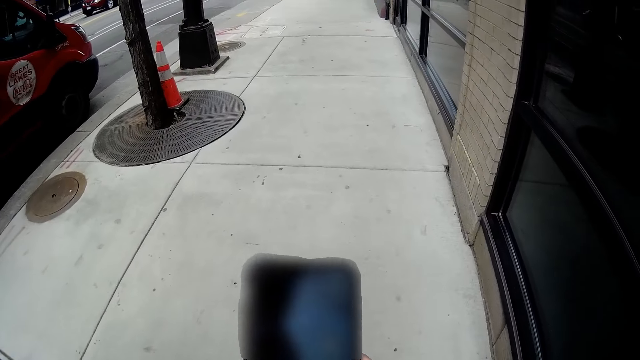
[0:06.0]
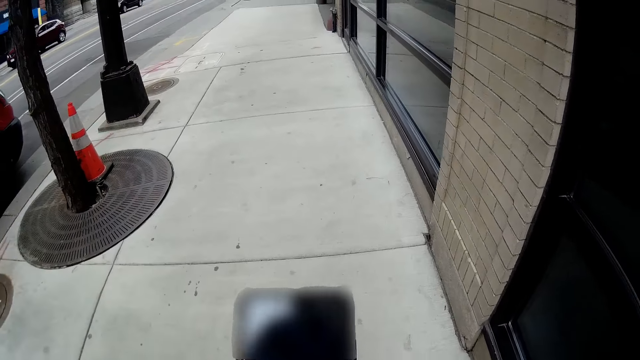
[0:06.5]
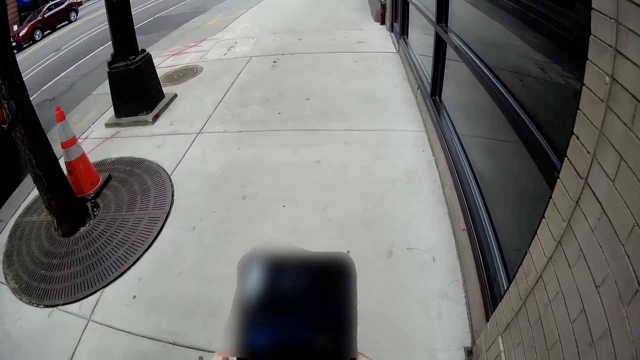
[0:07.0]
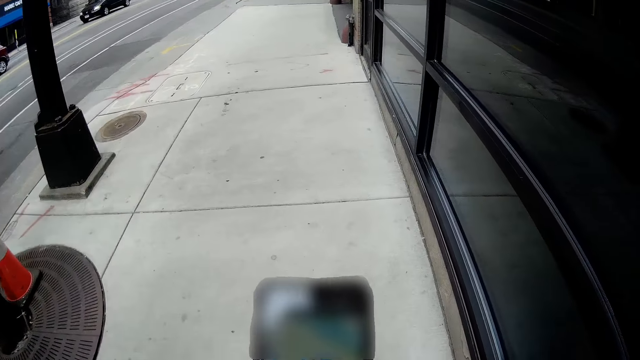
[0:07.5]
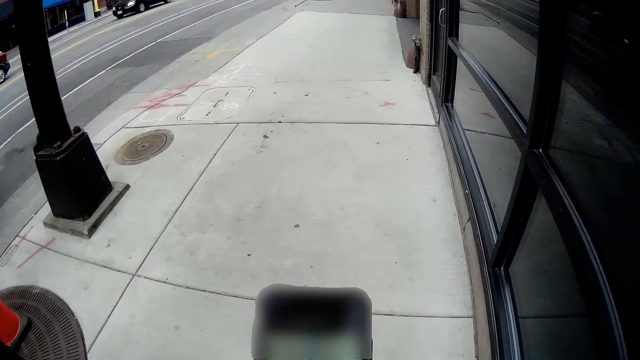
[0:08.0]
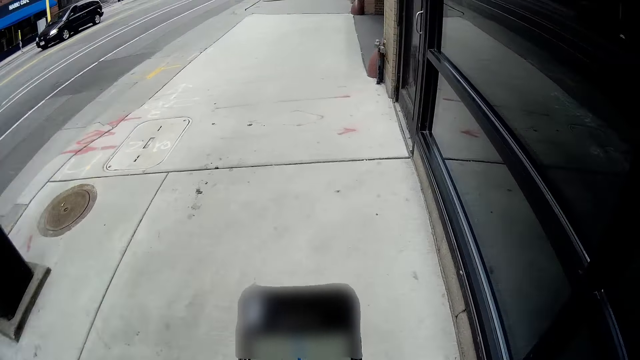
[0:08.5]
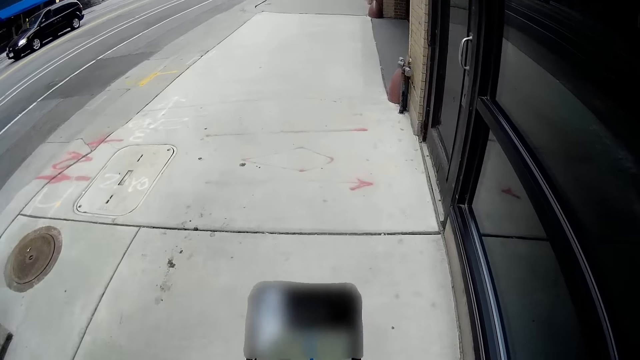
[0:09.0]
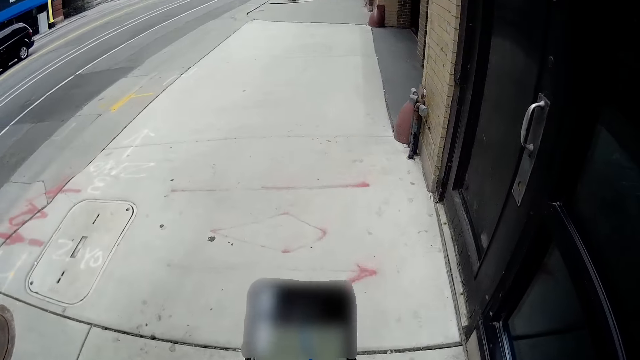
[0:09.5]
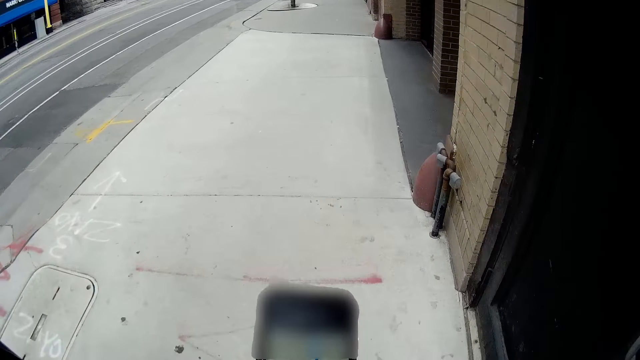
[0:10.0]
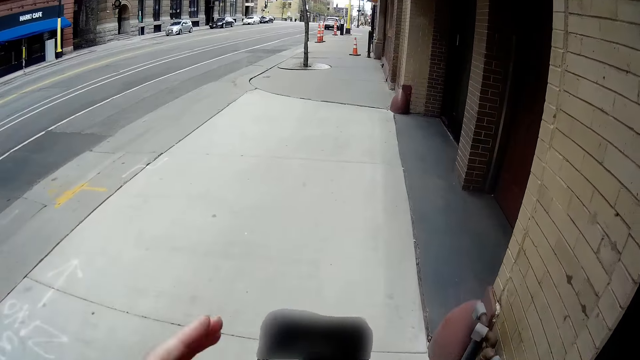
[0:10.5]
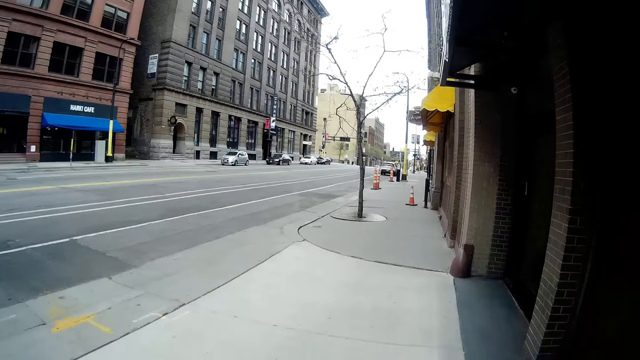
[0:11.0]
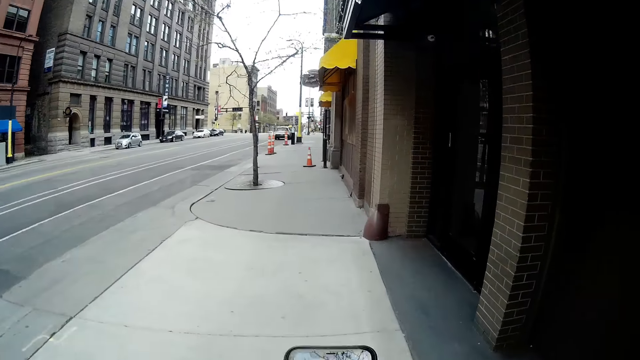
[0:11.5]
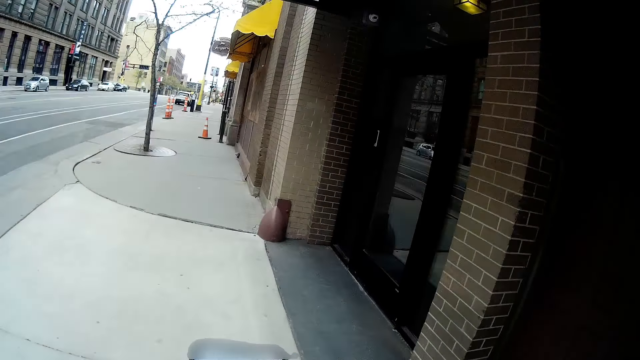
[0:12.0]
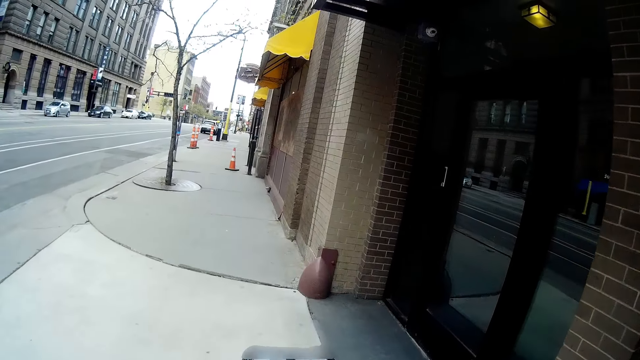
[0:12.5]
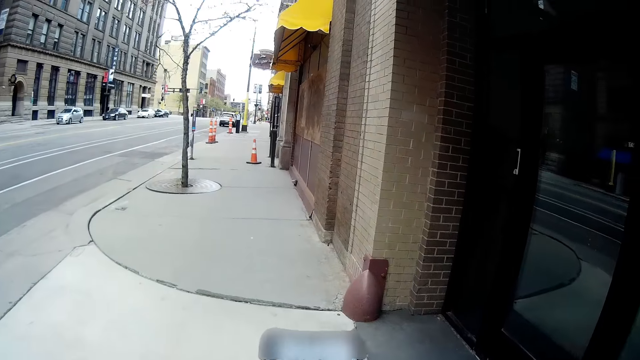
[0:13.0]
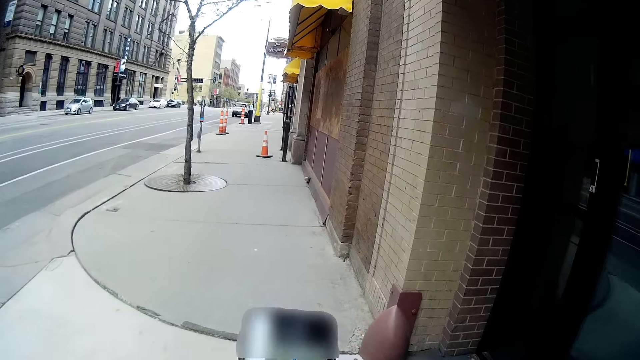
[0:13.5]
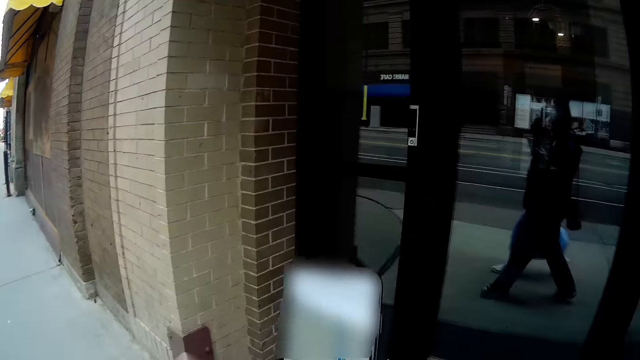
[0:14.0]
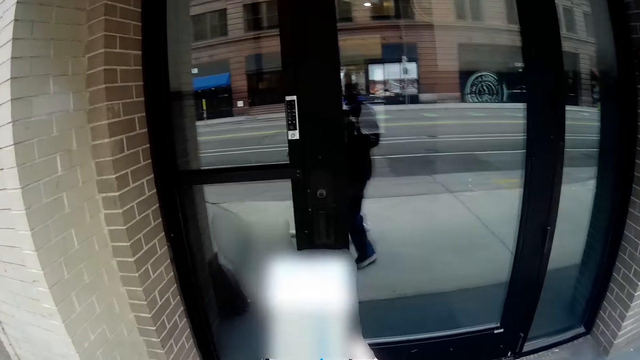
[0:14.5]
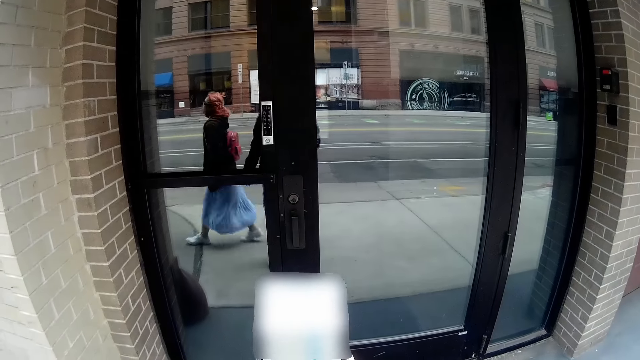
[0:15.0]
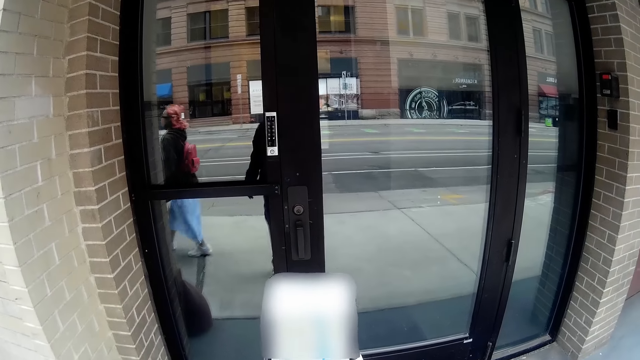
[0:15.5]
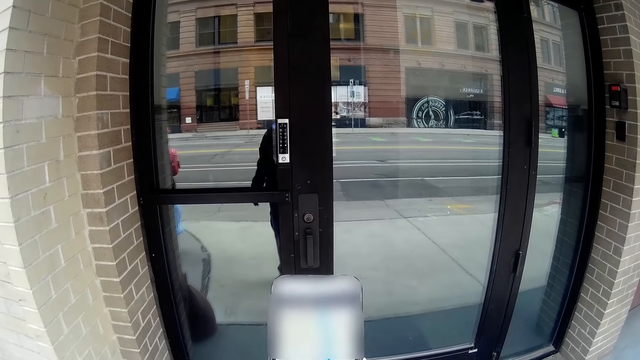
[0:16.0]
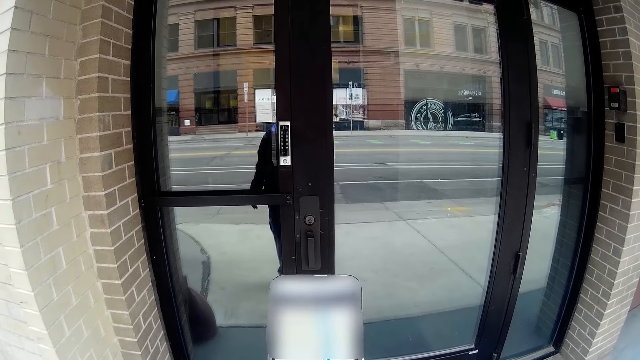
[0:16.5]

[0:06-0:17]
A red car drives past the camera wearer on the road. A black car drives past the camera wearer on the road. The camera wearer lifts her left hand towards her face. She speaks with a woman. She walks. She presses the phone in her hands with her right hand. The woman walks past the camera wearer.

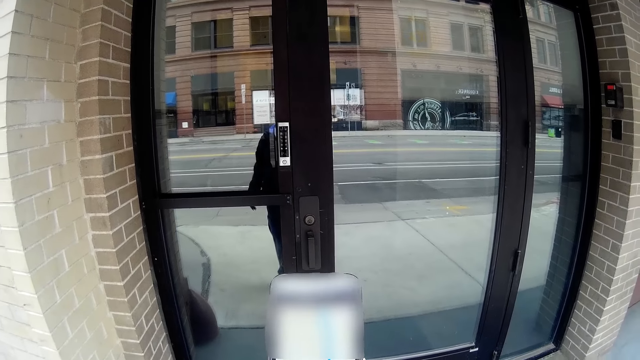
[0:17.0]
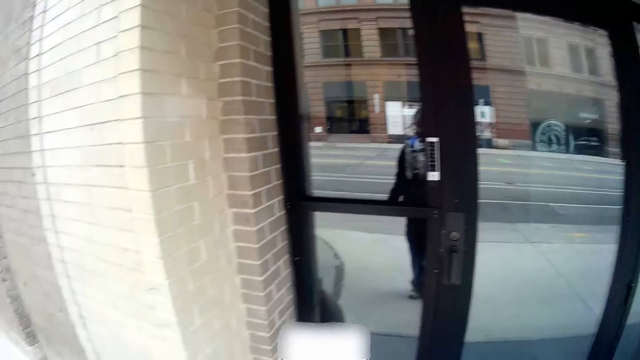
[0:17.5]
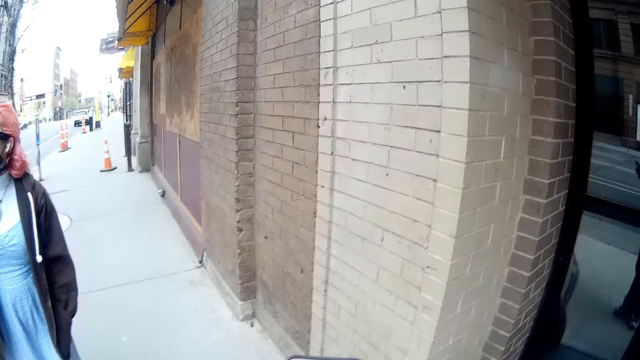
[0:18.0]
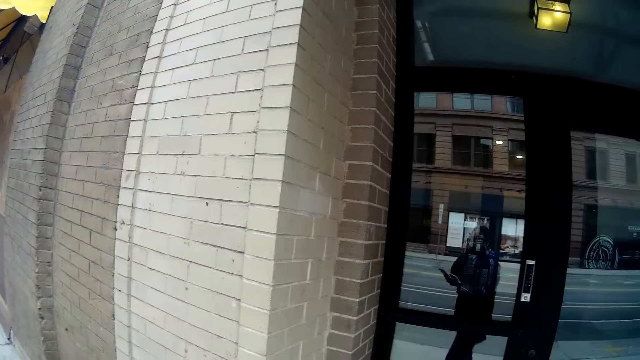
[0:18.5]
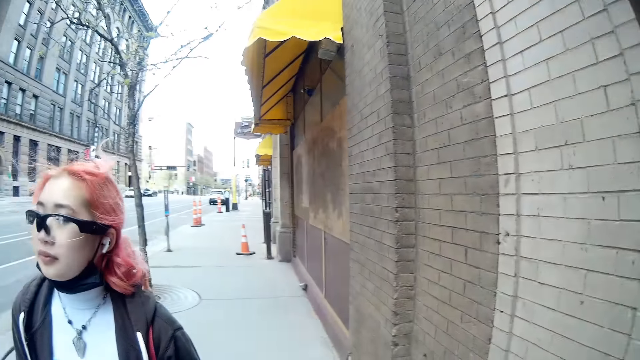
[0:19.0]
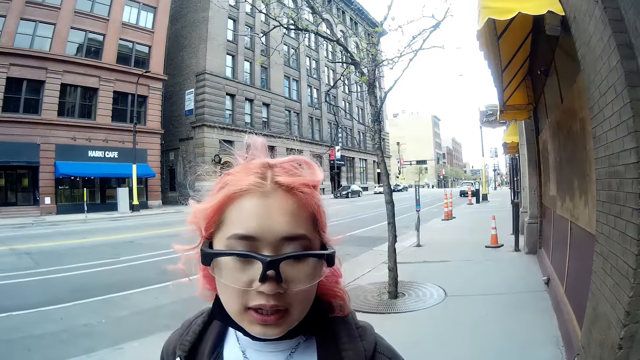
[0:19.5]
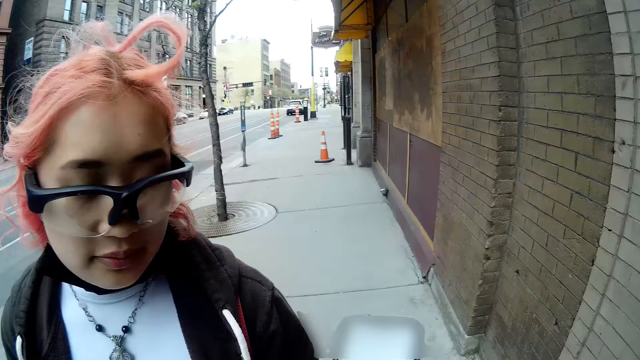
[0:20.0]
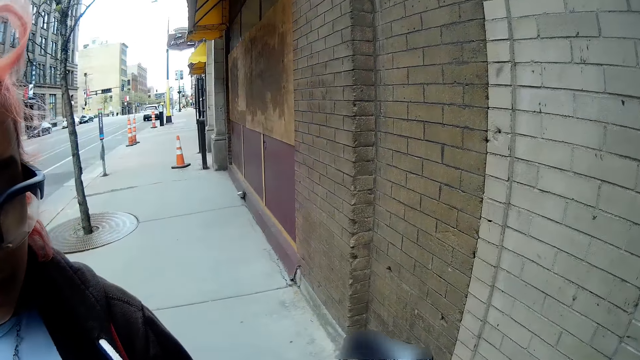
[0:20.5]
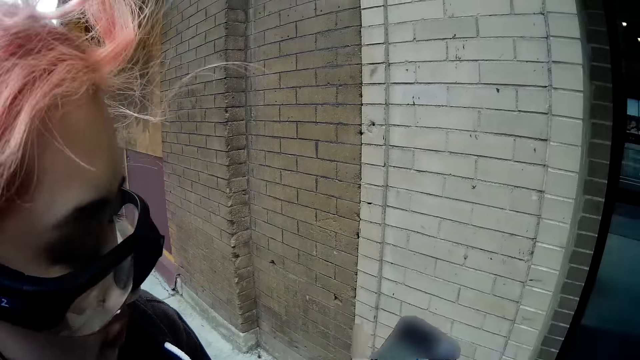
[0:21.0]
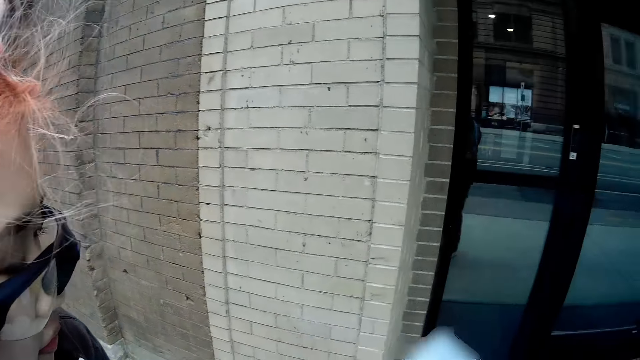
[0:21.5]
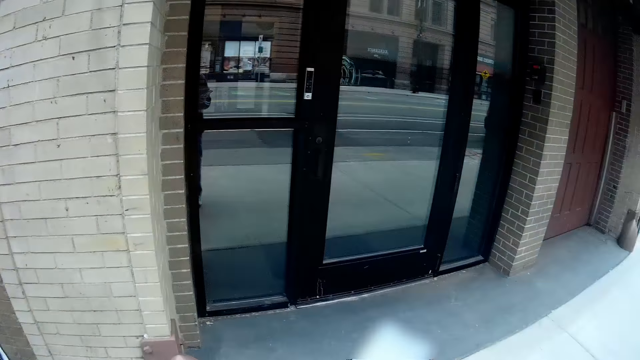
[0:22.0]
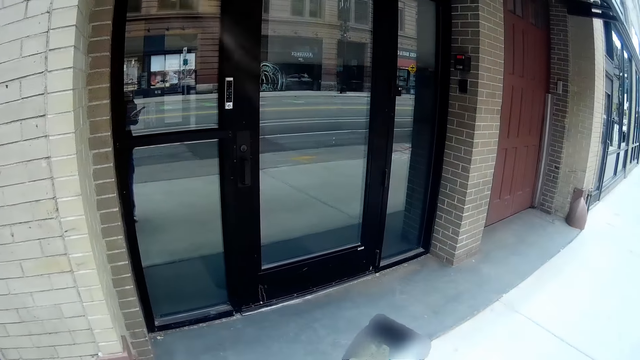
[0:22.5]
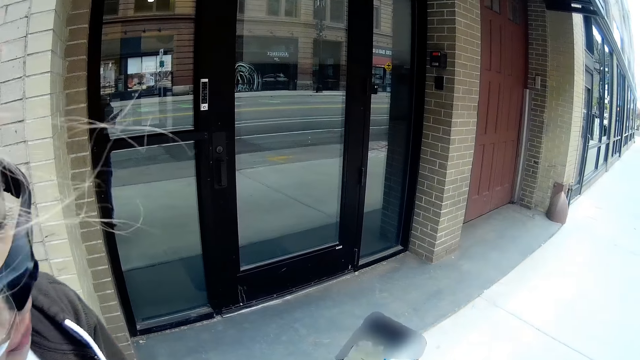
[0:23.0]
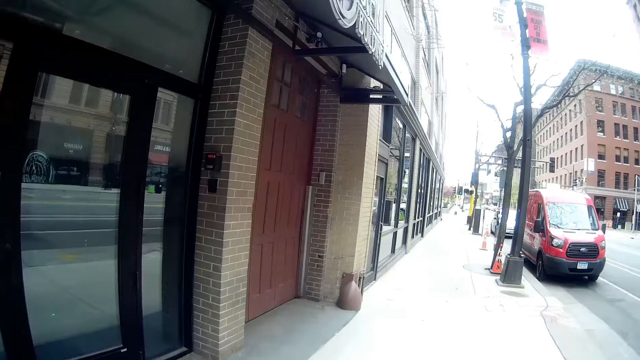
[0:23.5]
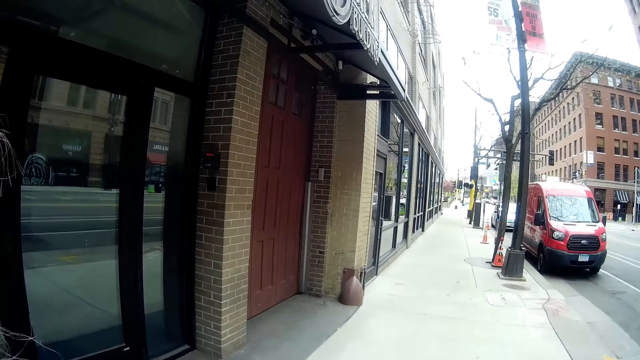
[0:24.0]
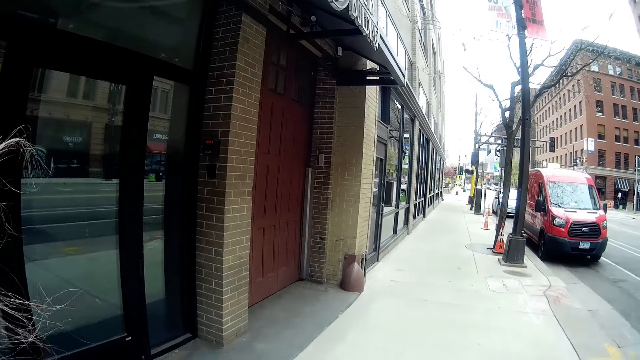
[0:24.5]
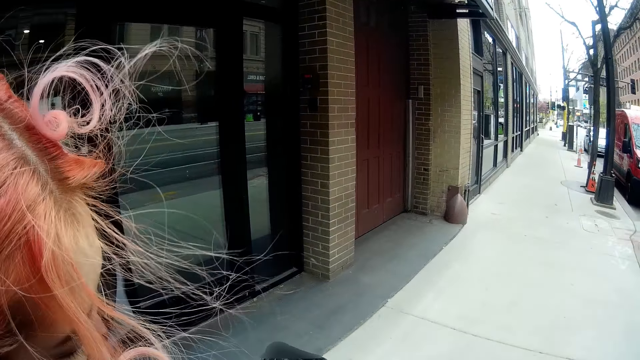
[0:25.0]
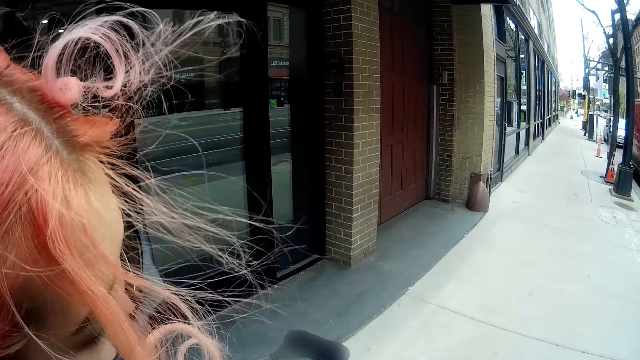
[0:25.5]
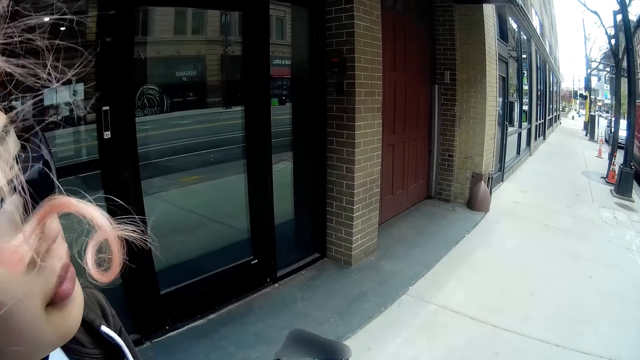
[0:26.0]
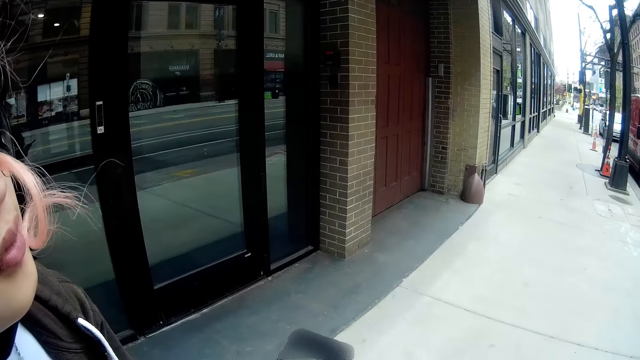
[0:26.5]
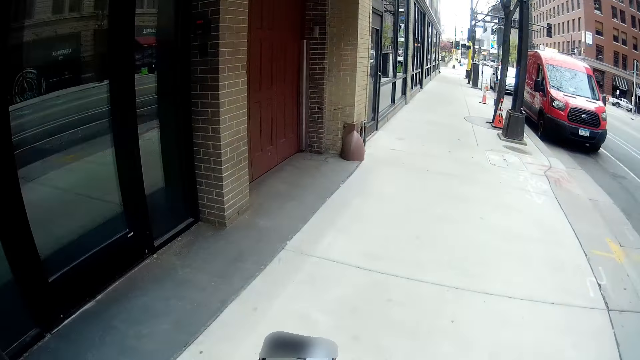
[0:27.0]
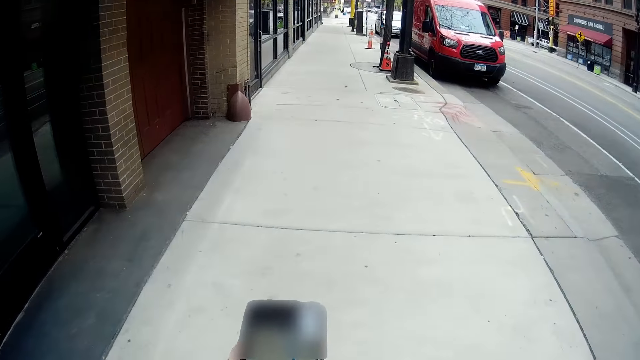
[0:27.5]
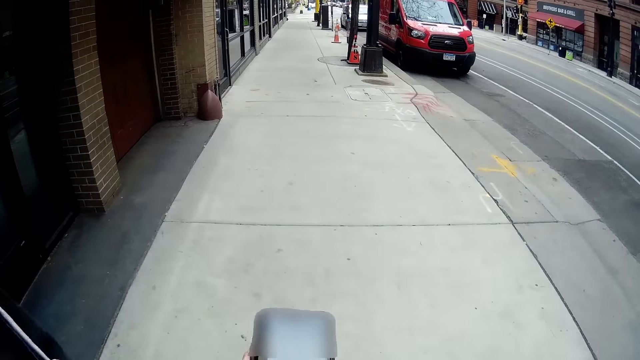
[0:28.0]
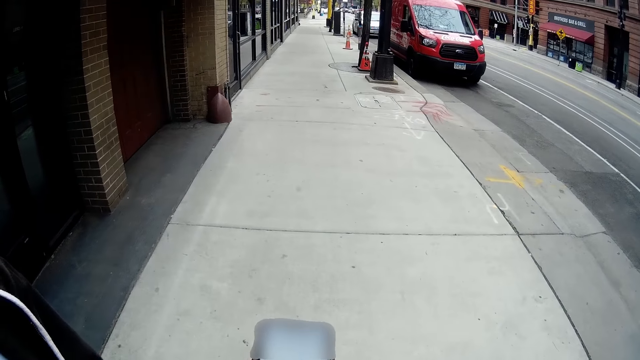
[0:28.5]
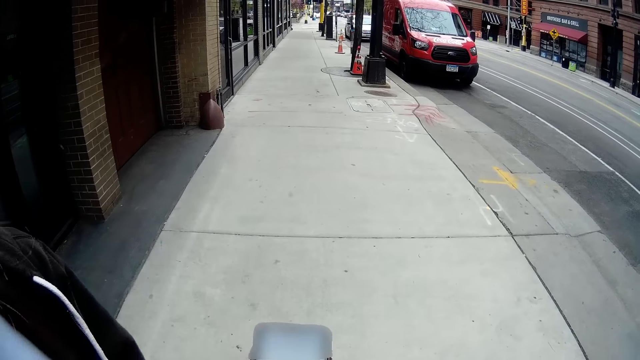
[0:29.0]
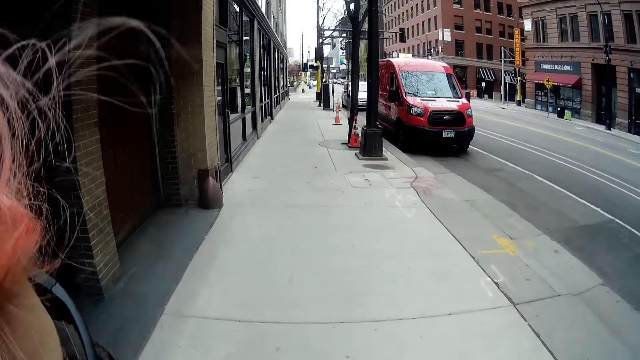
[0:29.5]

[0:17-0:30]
The woman walks towards the camera wearer. The camera wearer looks around. She presses the phone in her hands with both hands.
